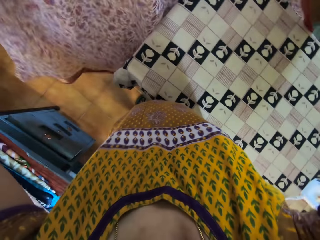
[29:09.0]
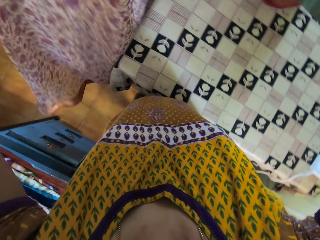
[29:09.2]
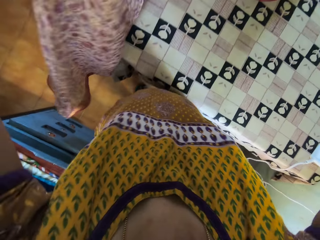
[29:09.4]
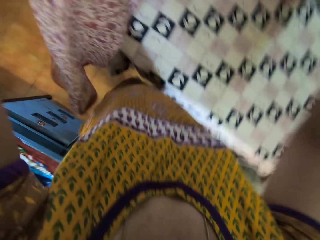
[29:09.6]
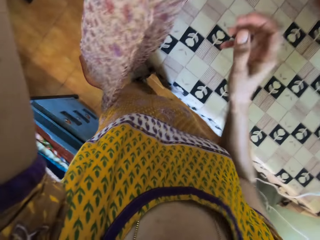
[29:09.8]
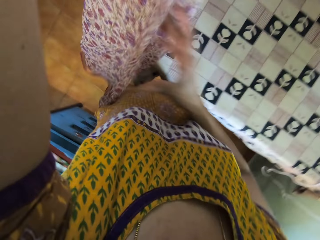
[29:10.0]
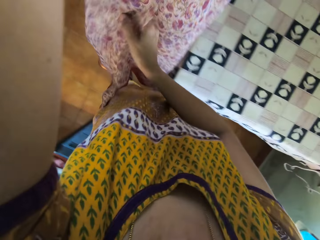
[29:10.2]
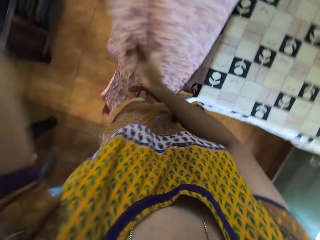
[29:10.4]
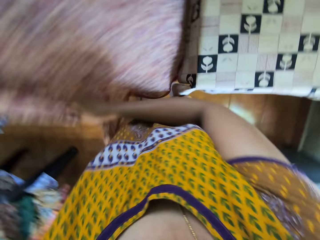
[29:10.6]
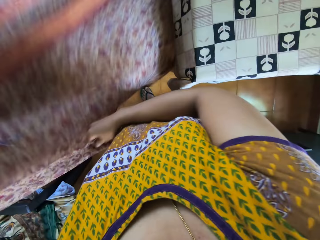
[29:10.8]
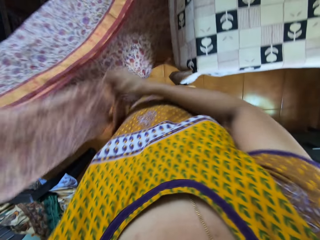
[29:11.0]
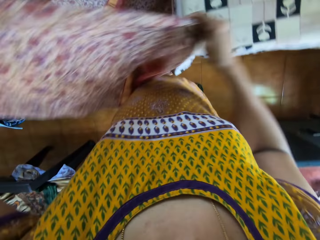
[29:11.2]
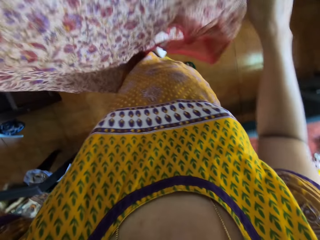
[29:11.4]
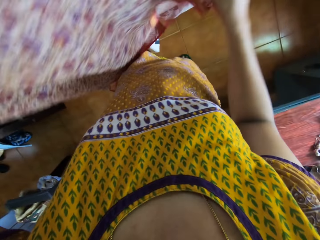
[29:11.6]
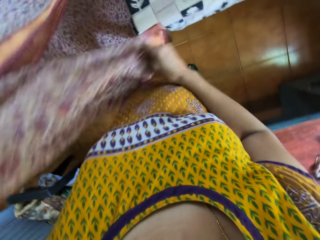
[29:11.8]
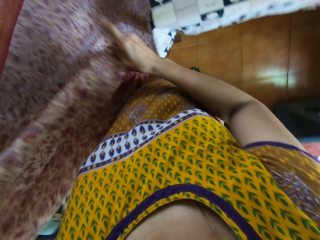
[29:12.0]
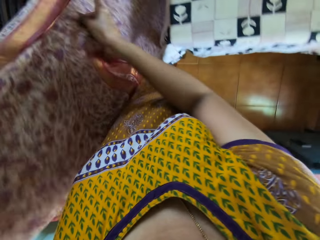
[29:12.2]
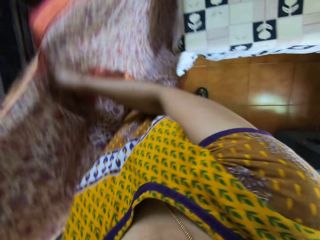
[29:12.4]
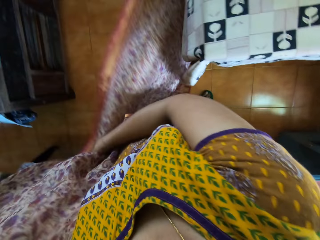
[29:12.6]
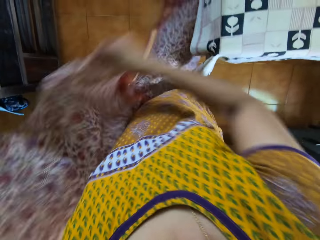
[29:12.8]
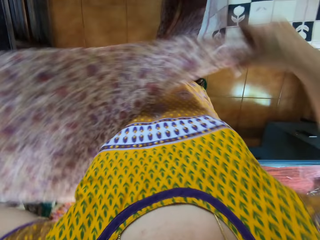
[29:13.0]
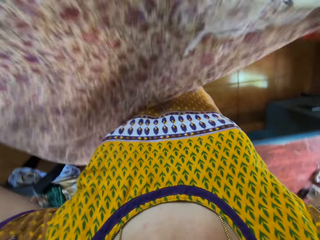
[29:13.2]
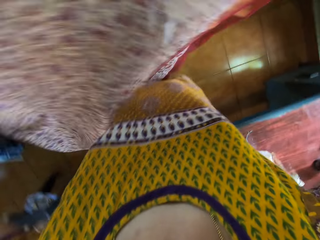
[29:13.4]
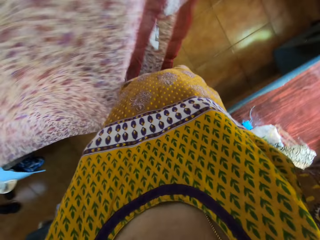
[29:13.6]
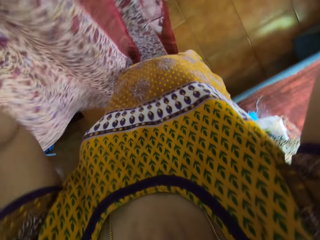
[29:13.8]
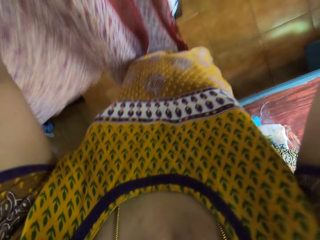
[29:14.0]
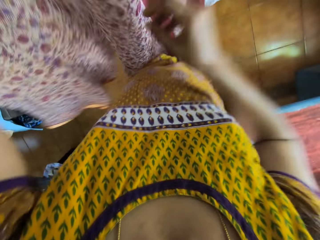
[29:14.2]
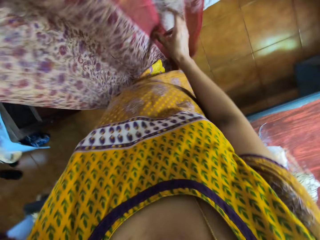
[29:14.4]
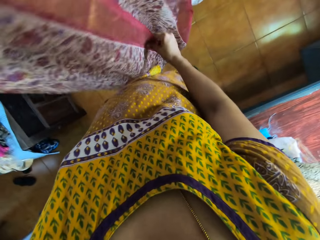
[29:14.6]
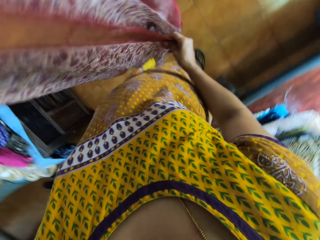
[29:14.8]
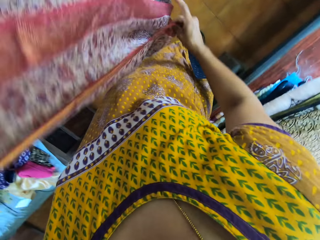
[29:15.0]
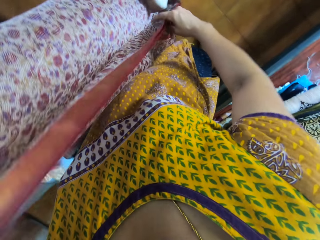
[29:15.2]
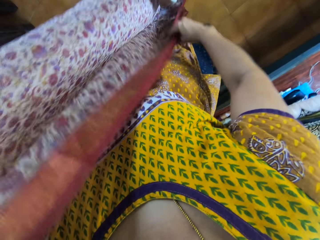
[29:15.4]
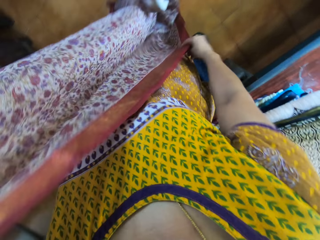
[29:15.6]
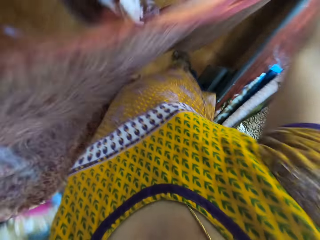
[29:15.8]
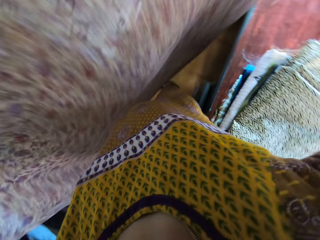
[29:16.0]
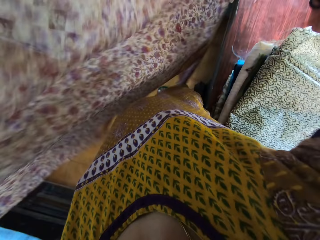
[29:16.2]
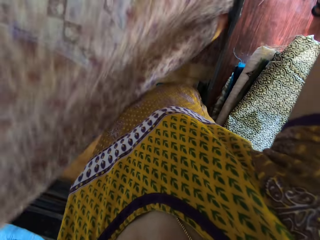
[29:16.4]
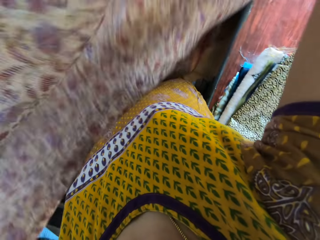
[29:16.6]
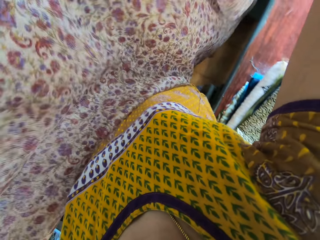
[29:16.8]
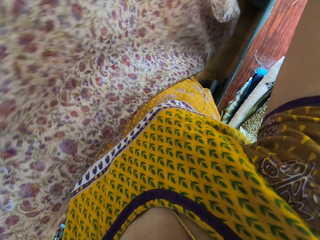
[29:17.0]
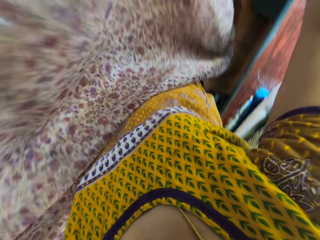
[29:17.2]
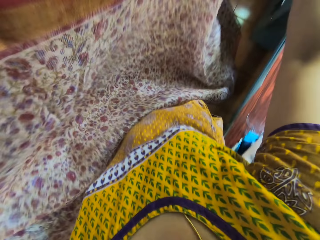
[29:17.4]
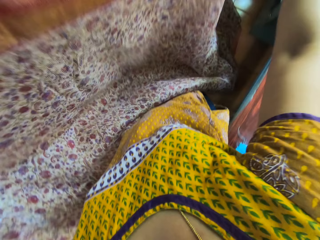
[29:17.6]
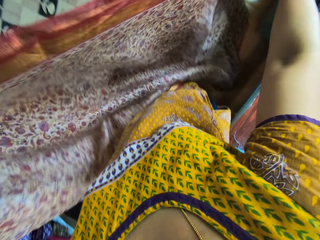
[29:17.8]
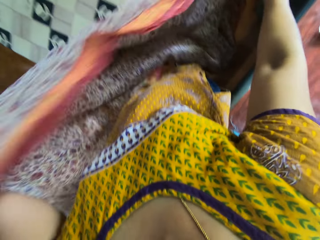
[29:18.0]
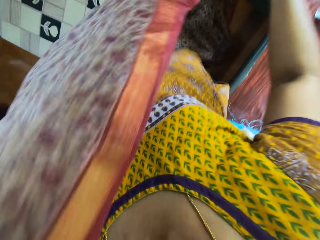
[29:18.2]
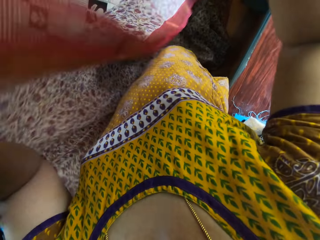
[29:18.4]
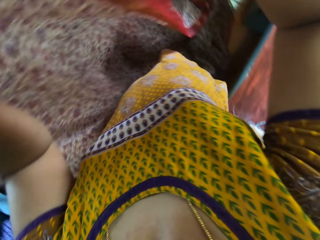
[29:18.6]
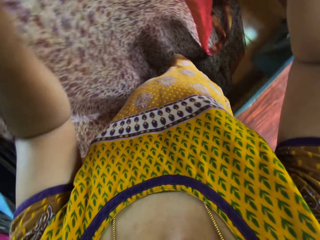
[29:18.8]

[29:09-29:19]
The camera wearer holds the cloth in her hands. She folds the cloth in her hands.

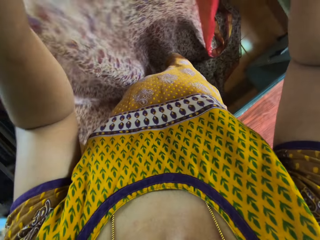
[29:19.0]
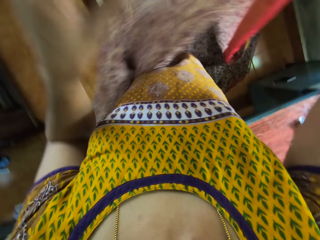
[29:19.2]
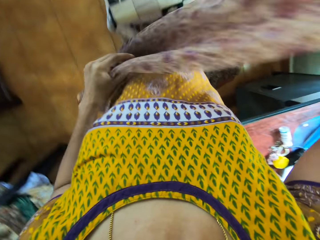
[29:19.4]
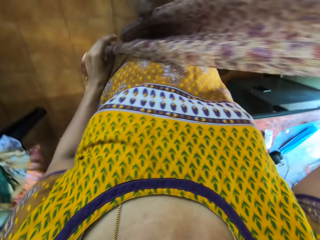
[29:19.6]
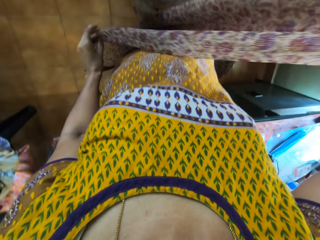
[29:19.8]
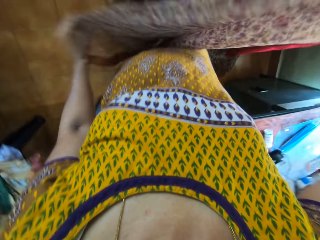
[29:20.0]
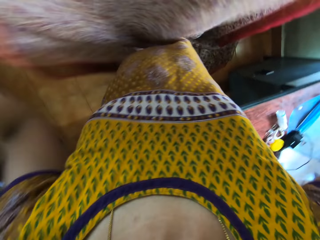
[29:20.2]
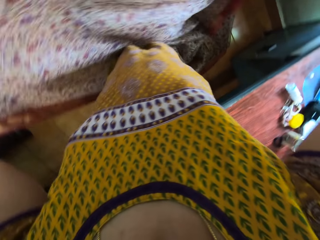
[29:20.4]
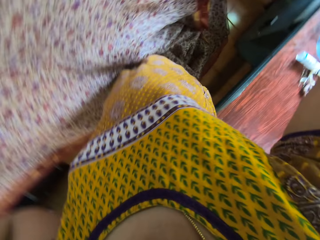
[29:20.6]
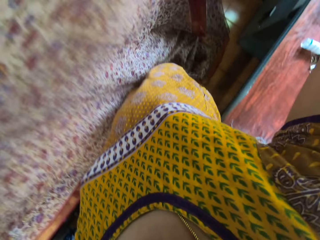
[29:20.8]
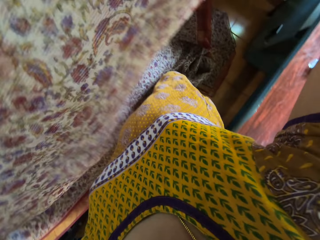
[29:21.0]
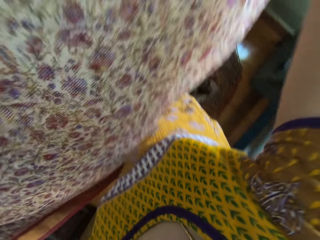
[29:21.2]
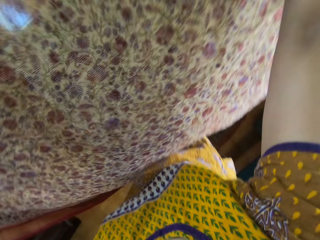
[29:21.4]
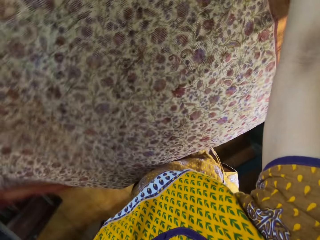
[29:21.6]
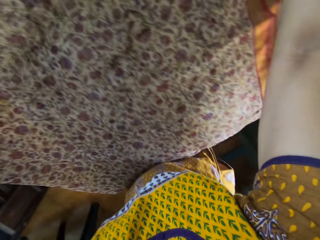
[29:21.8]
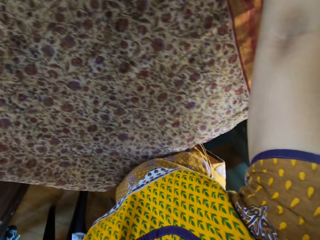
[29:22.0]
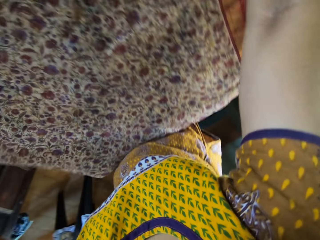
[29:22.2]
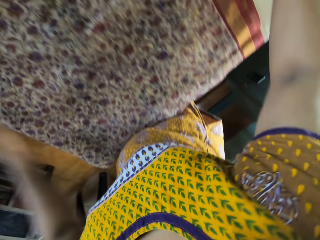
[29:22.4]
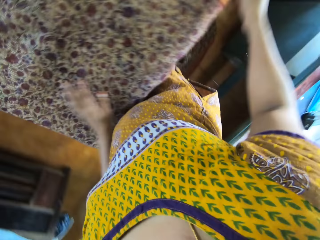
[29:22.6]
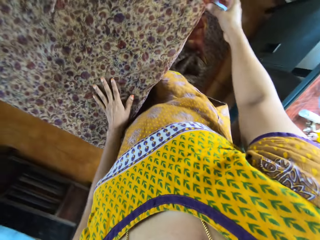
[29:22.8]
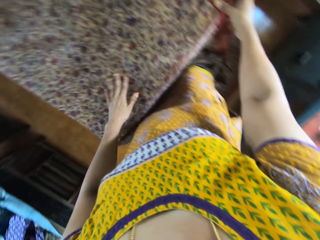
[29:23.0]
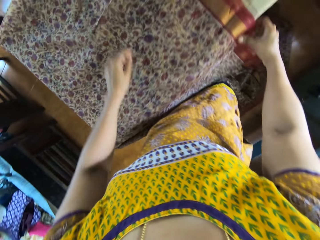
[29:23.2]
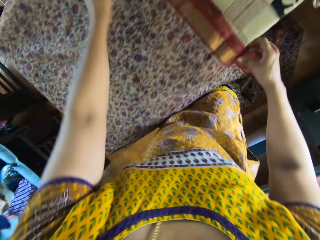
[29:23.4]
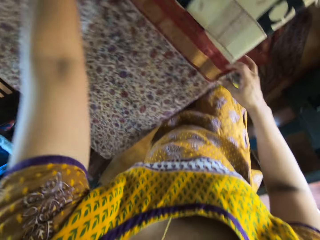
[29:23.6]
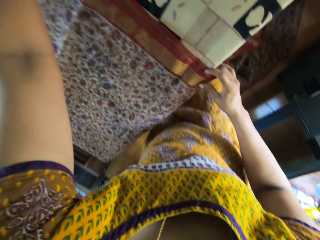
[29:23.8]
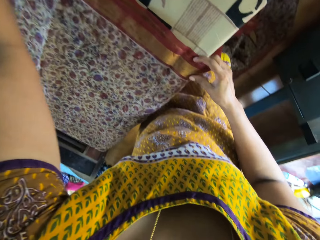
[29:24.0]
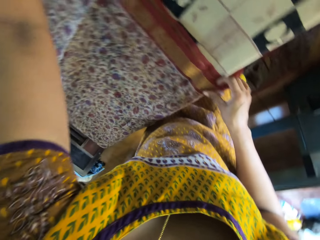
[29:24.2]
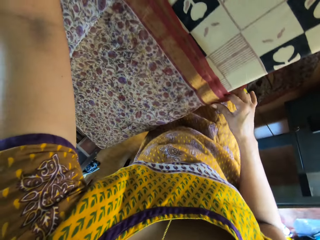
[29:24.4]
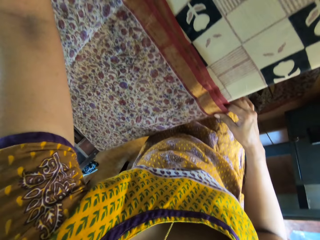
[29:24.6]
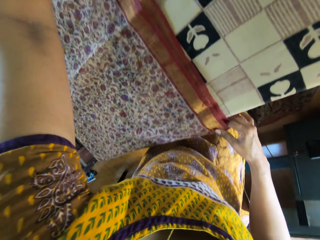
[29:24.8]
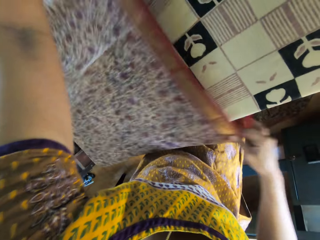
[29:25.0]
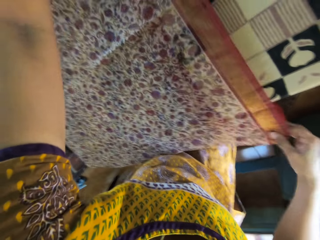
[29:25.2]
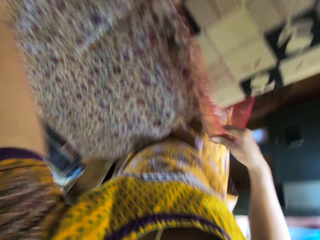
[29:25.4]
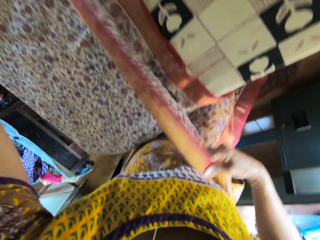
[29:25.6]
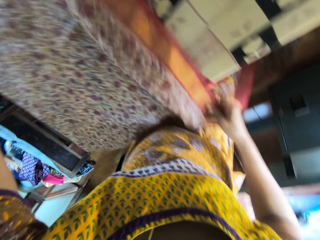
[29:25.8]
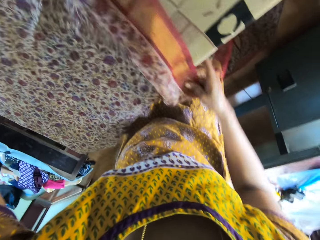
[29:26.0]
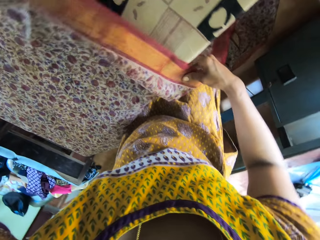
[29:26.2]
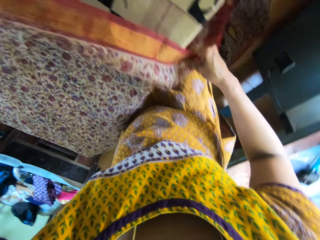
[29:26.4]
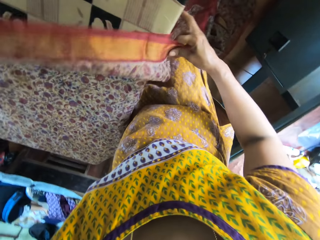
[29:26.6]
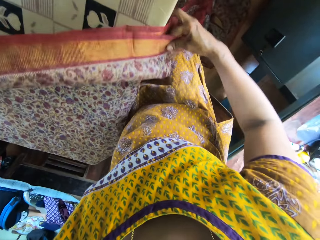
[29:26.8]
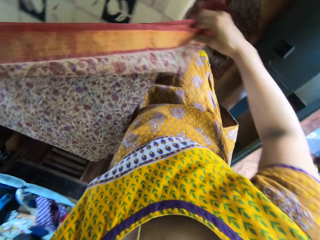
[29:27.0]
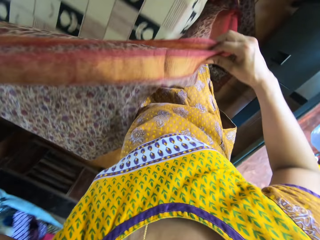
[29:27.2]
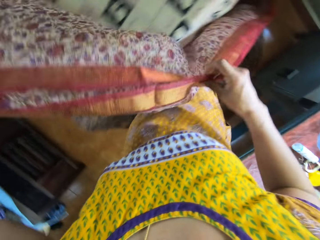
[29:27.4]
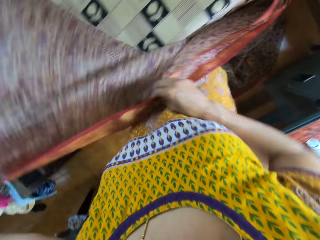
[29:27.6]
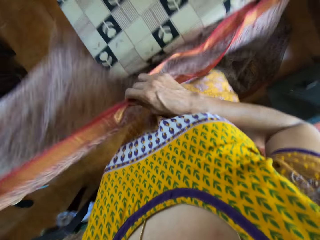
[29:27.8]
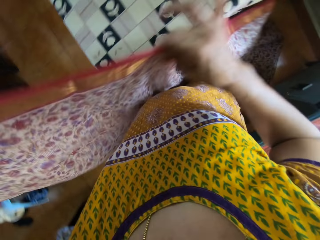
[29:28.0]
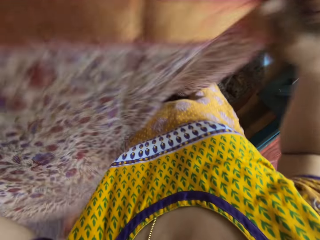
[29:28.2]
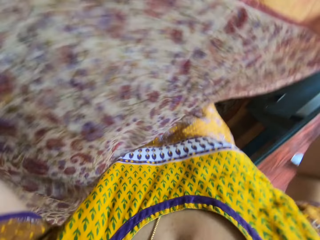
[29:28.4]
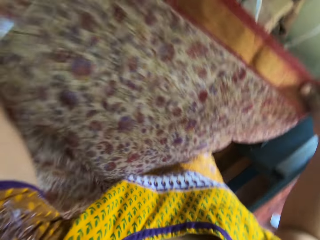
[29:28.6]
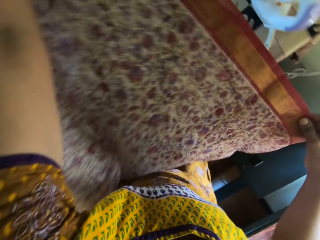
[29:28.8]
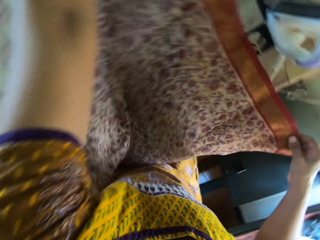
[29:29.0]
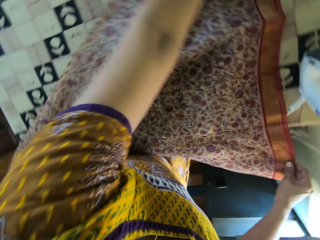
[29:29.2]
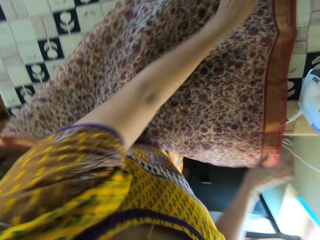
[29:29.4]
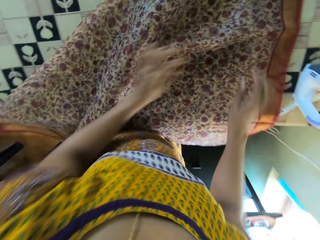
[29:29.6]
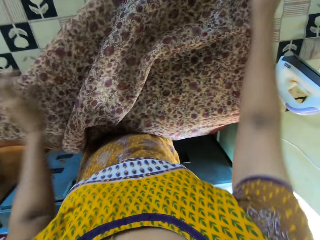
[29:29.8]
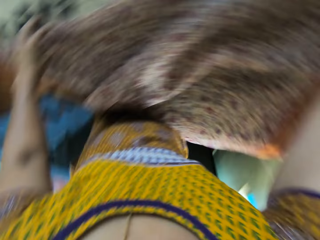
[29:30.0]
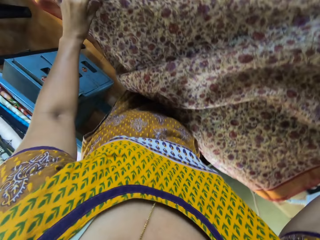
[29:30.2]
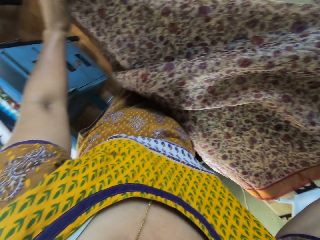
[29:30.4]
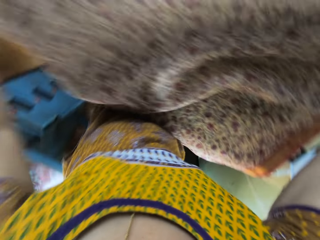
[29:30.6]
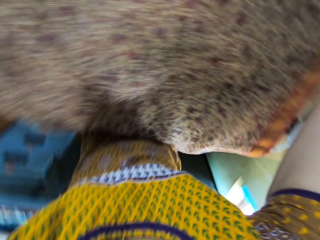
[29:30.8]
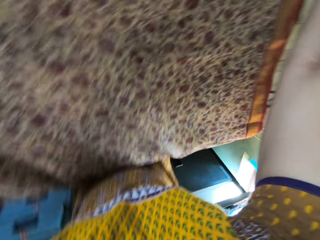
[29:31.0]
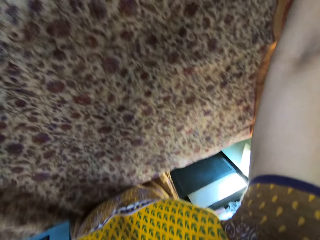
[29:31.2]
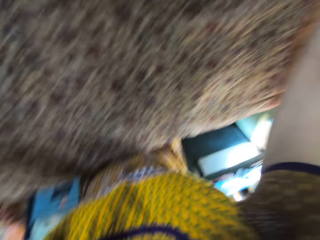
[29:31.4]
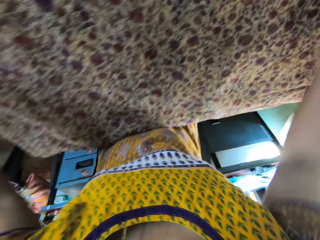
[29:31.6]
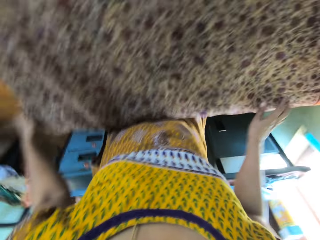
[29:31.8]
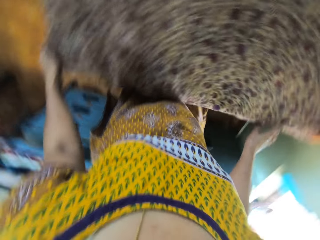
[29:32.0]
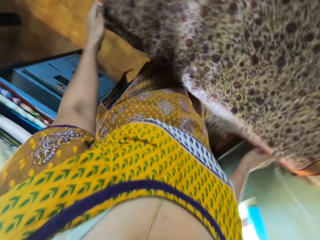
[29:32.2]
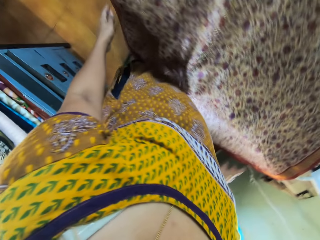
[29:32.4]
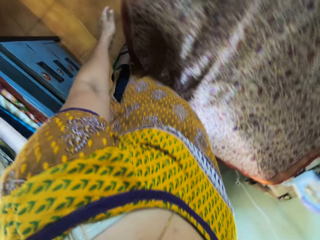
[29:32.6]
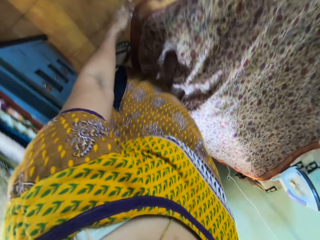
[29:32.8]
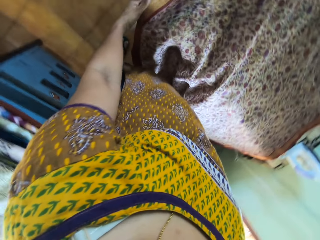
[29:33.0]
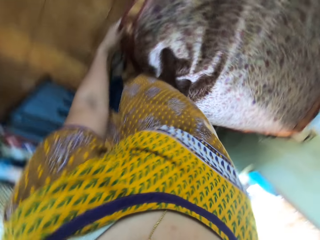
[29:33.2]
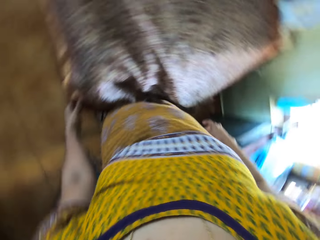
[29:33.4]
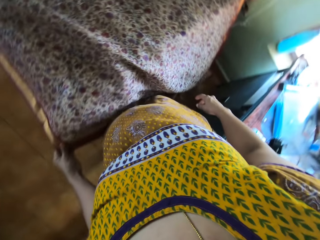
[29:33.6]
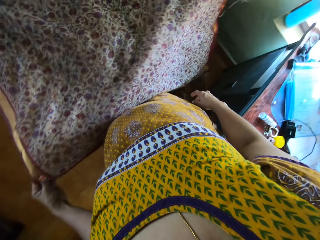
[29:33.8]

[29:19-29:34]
The camera wearer drops the cloth in her hands on the table. She adjusts the cloth on the table with her hands. She lifts the cloth on the table with her hands. She drops the cloth in her hands on the table. She adjusts the cloth on the table with her hands.
